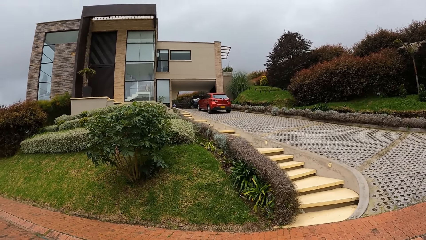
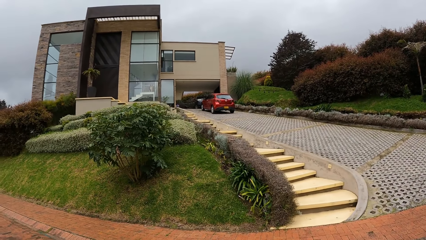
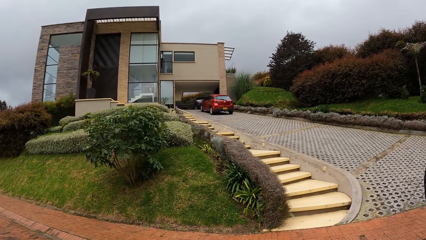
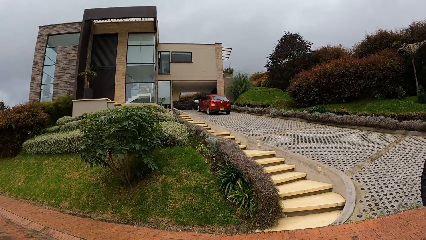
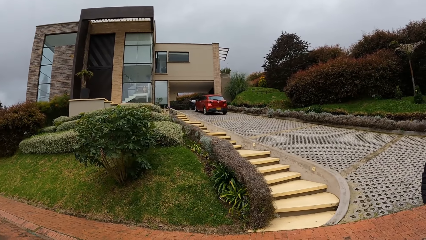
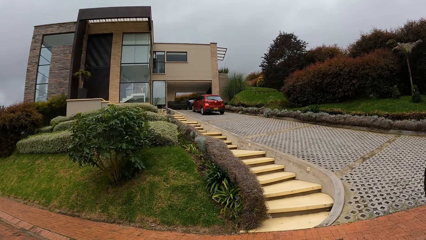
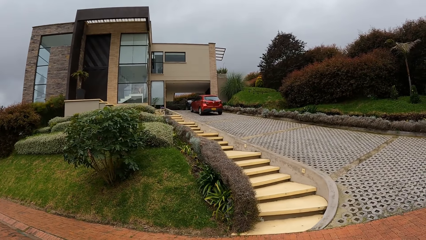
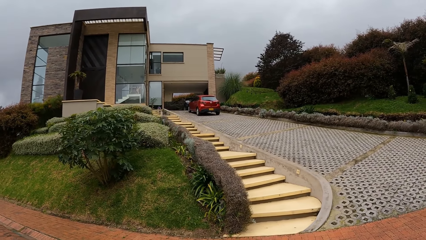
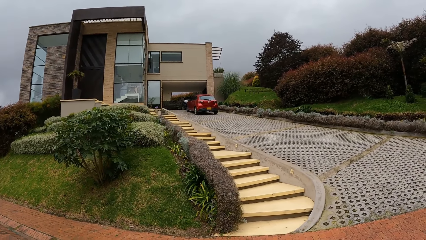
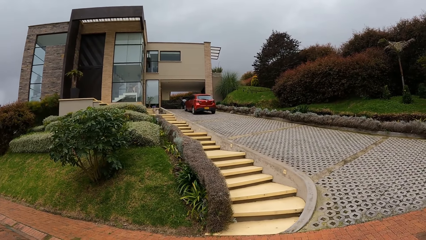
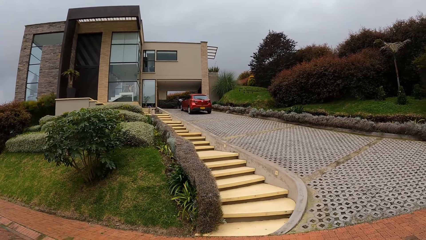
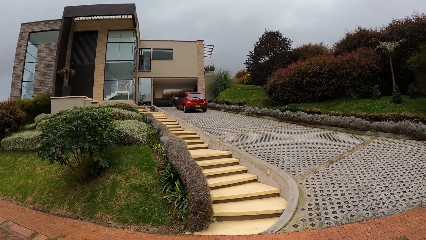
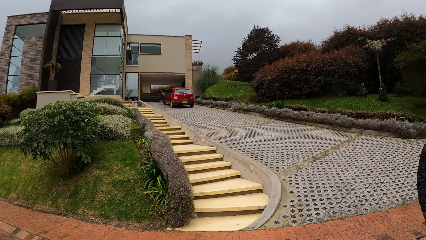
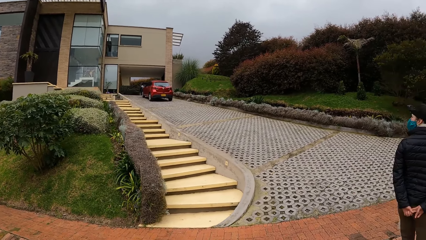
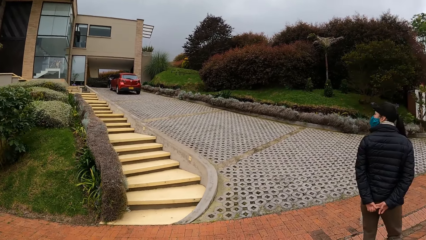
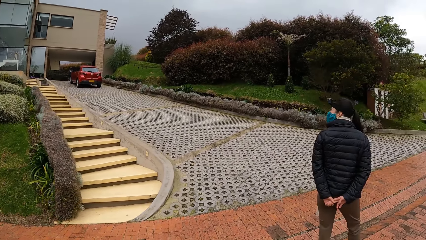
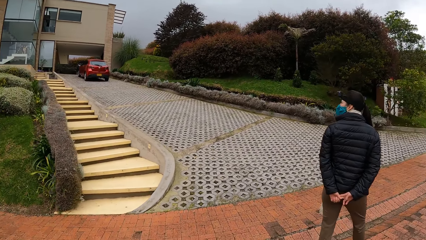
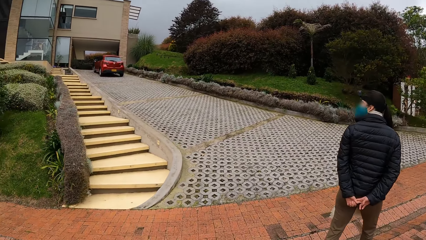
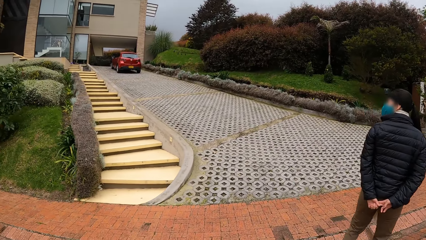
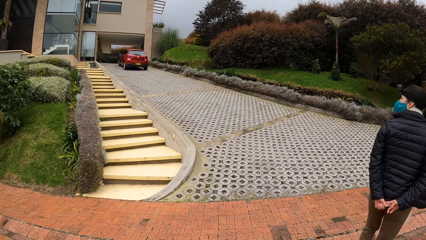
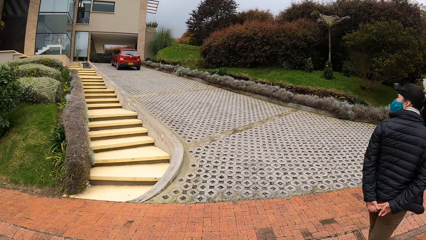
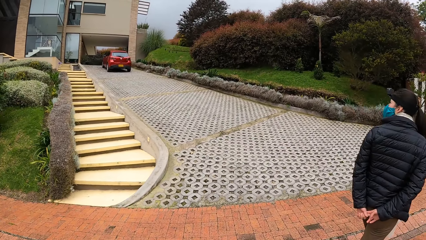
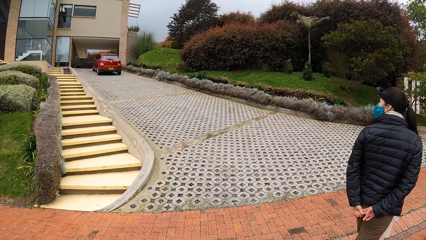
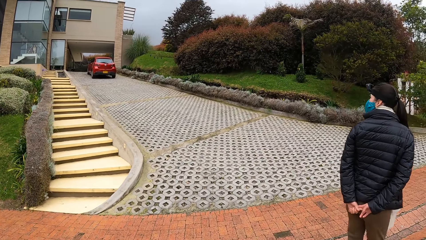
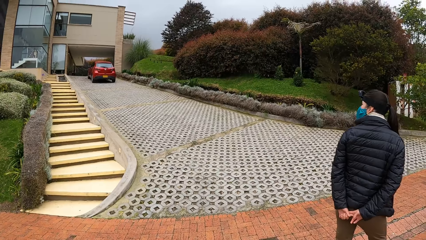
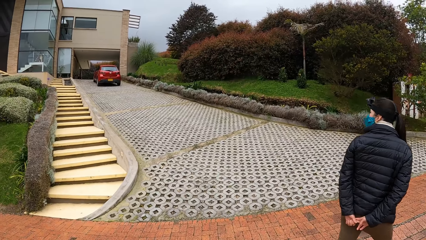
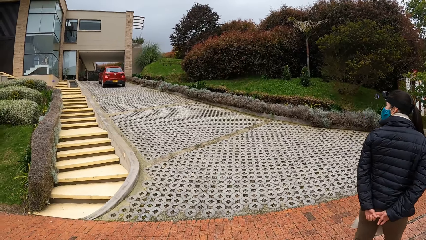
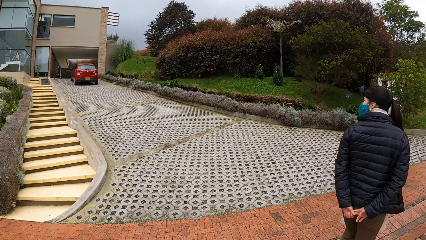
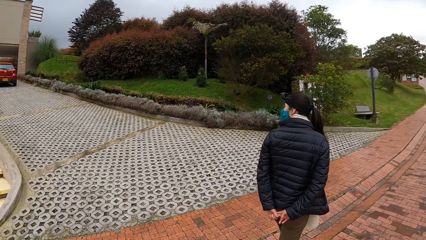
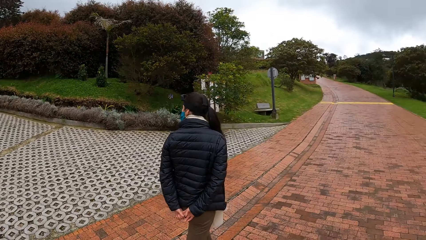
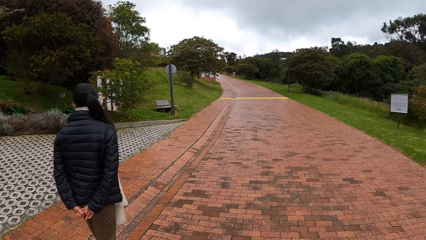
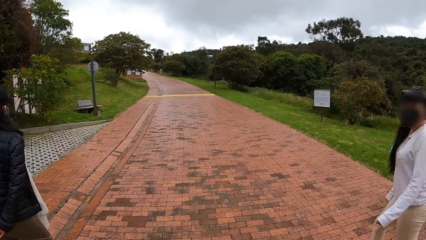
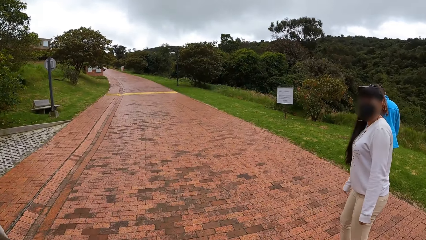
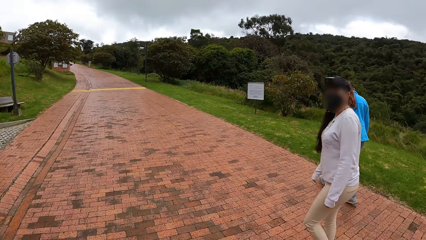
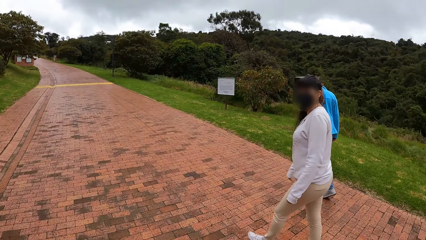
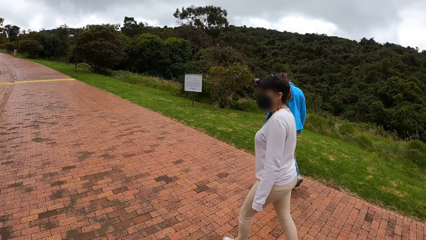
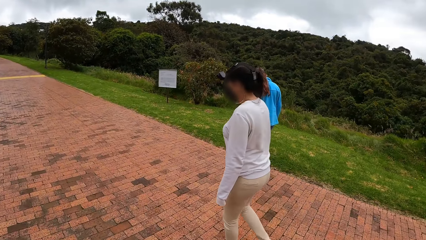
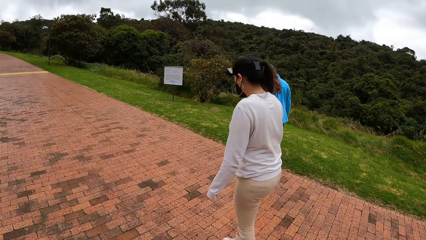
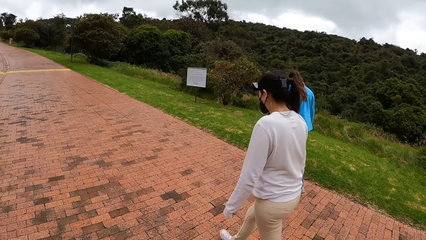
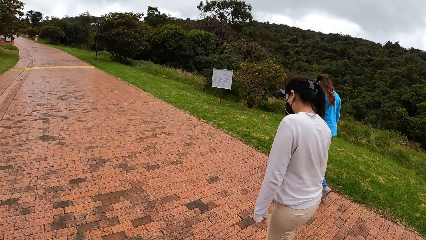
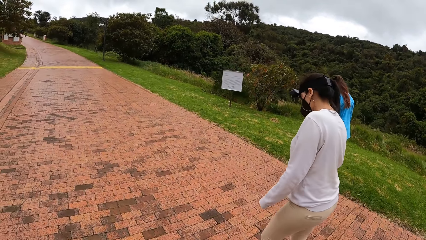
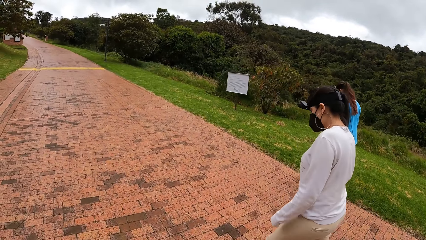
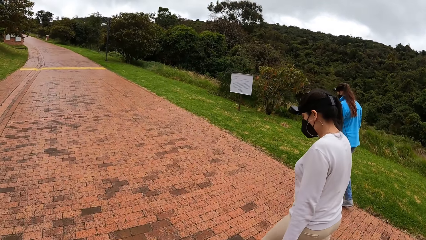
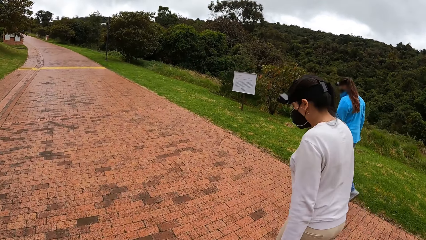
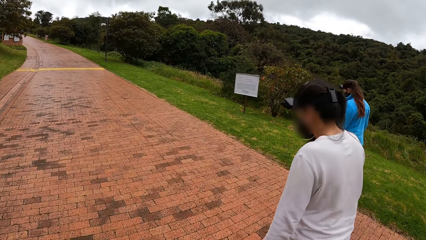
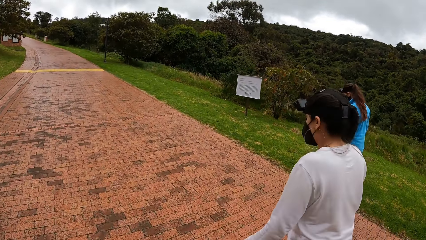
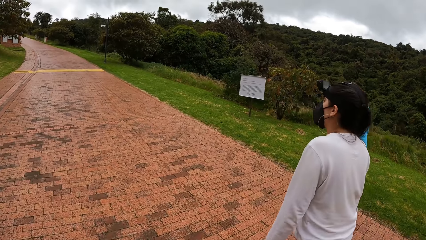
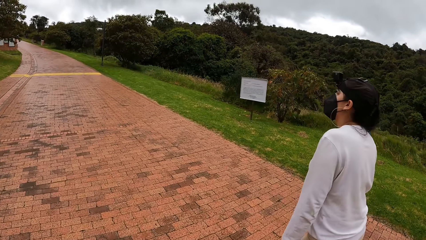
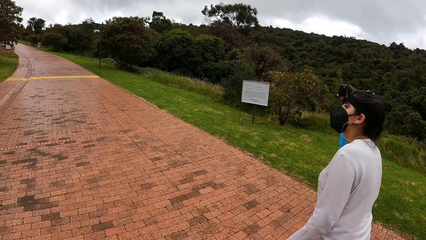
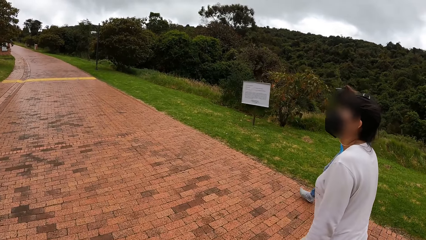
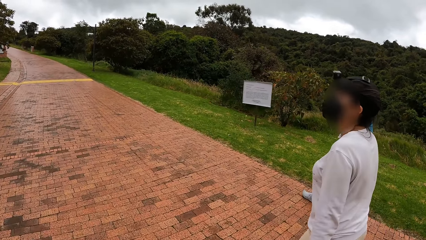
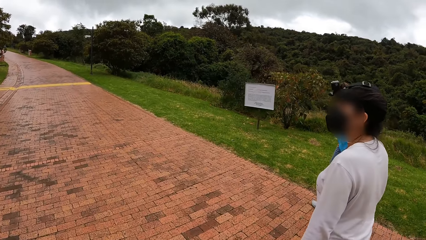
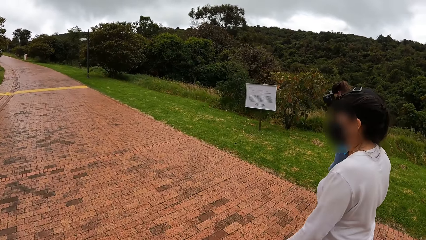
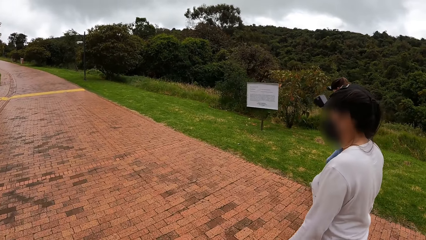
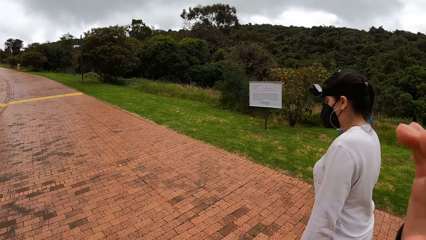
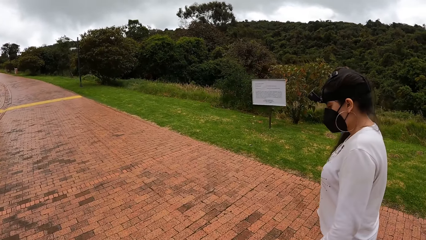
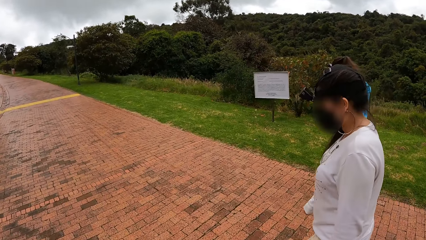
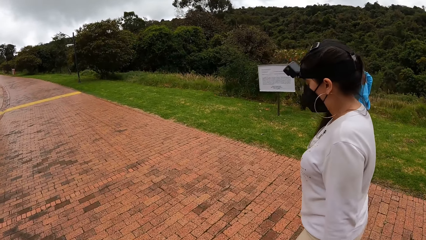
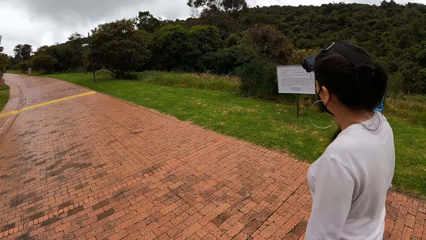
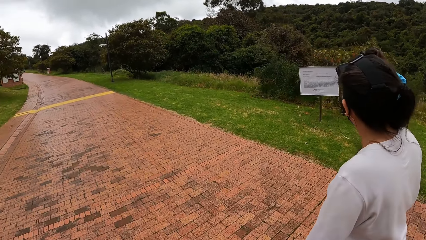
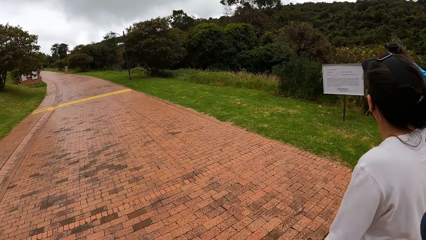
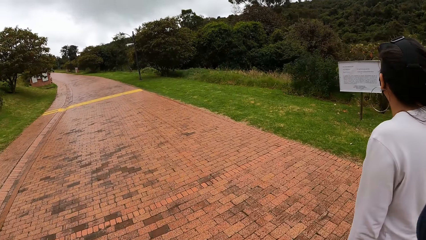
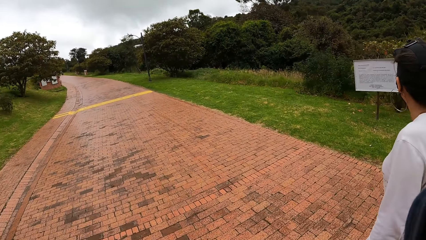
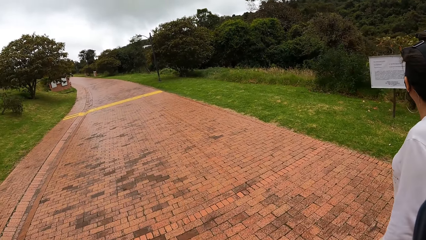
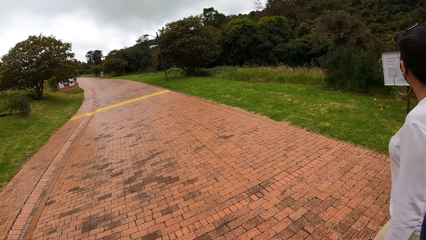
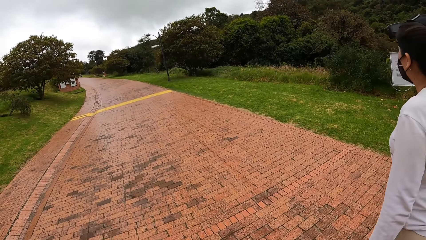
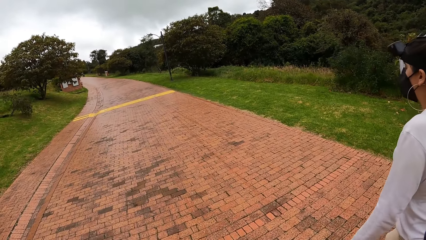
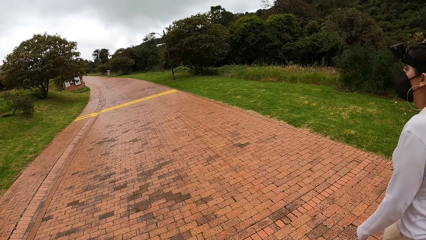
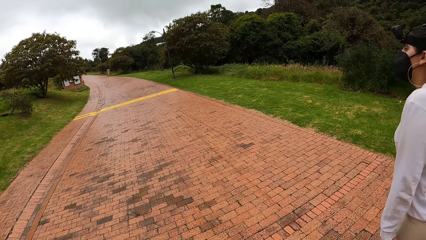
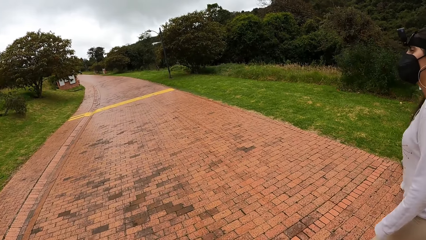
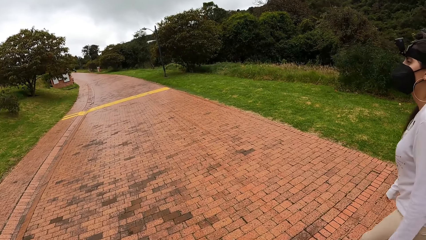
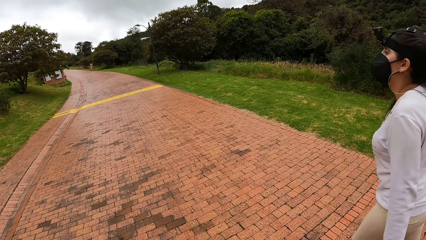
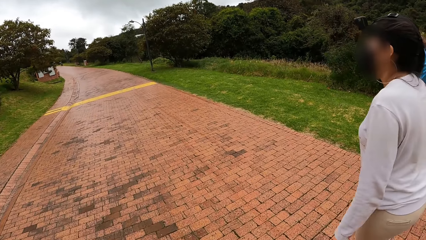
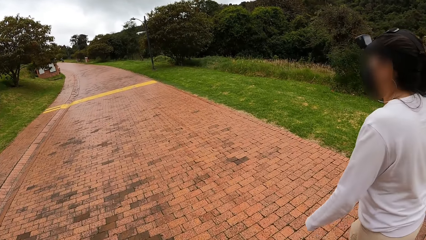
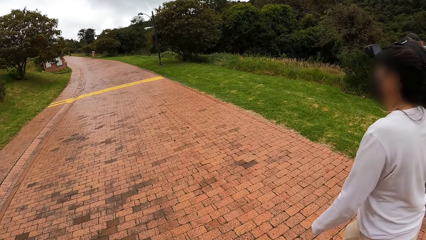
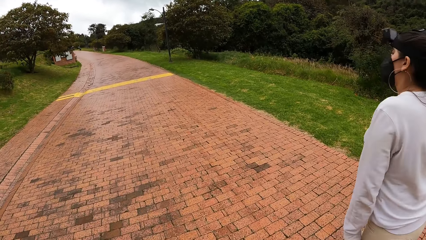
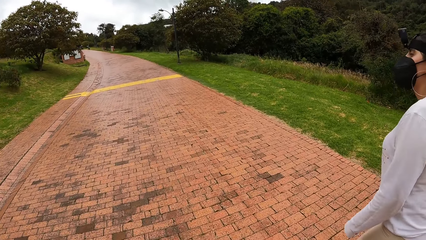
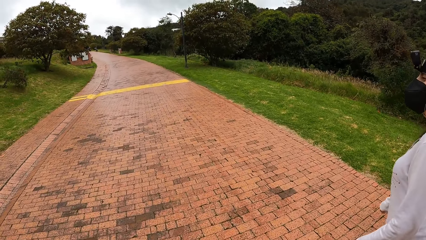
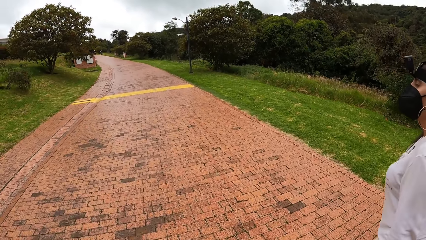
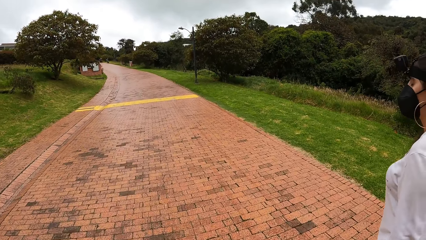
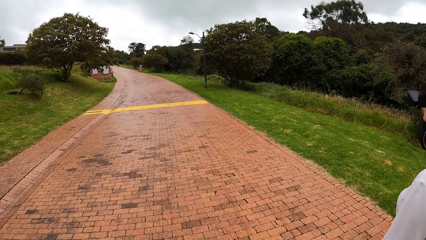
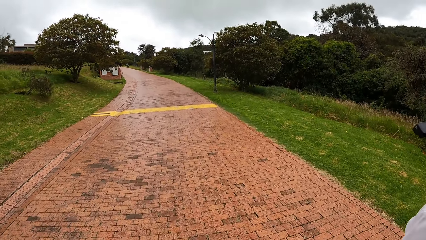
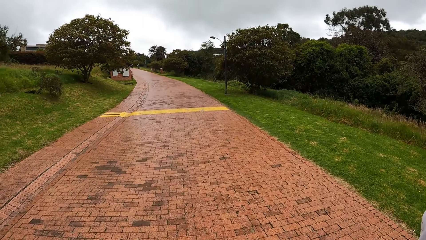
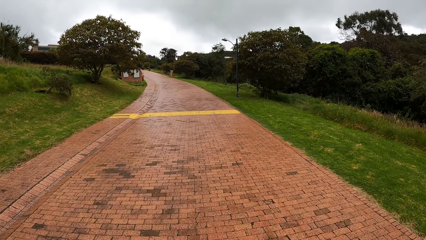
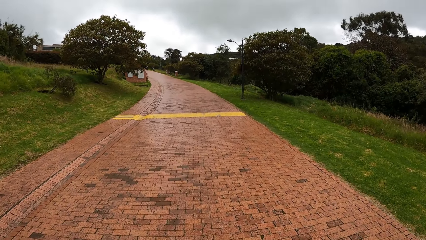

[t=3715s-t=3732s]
The camera wearer walks on the road. She adjusts her camera on her head with her right hand.
